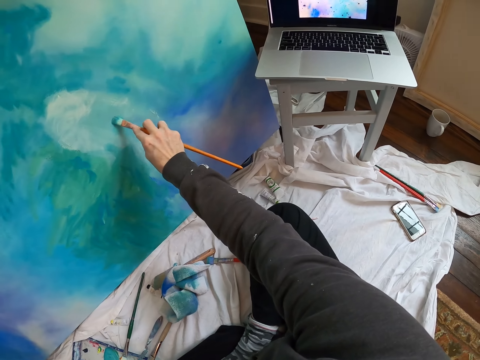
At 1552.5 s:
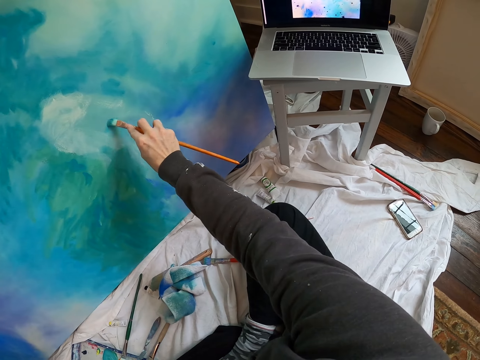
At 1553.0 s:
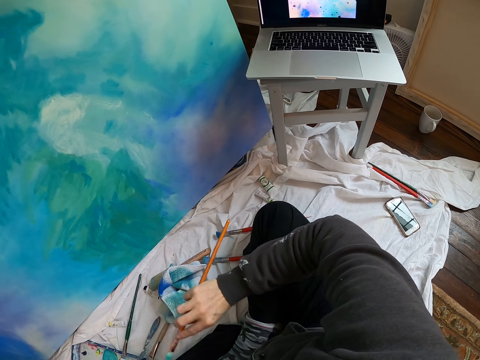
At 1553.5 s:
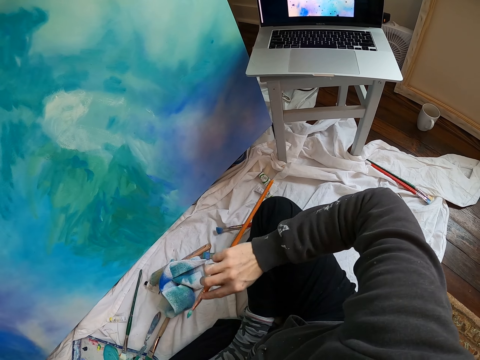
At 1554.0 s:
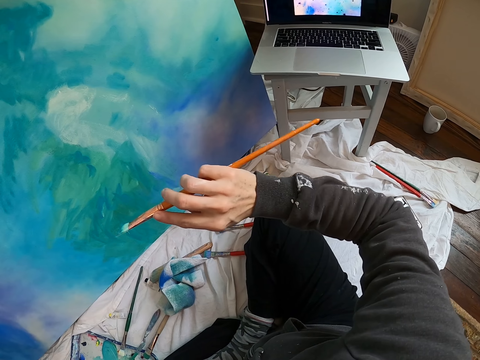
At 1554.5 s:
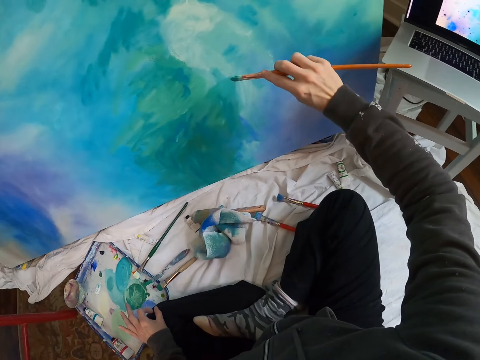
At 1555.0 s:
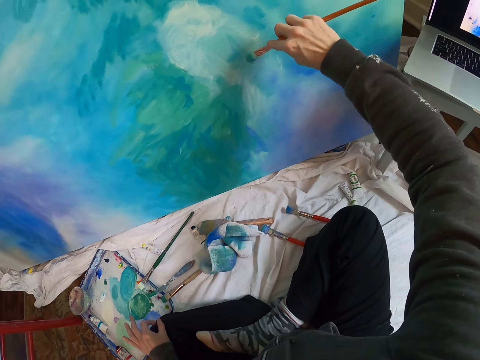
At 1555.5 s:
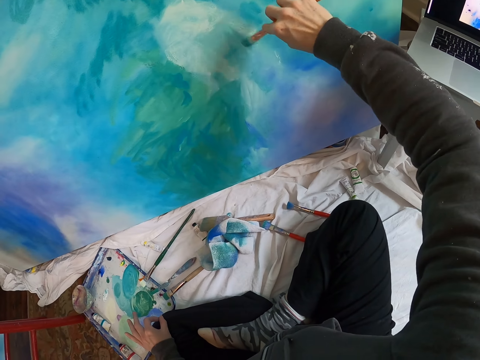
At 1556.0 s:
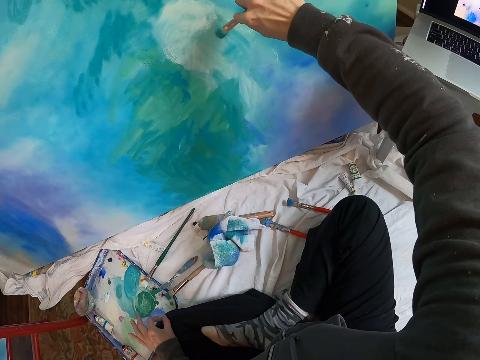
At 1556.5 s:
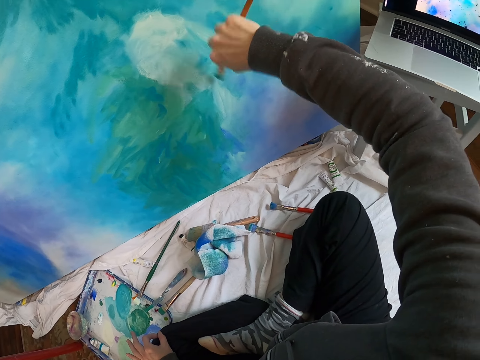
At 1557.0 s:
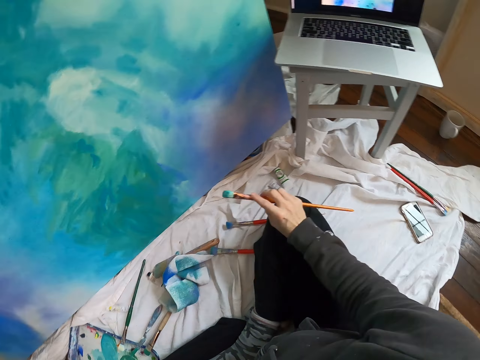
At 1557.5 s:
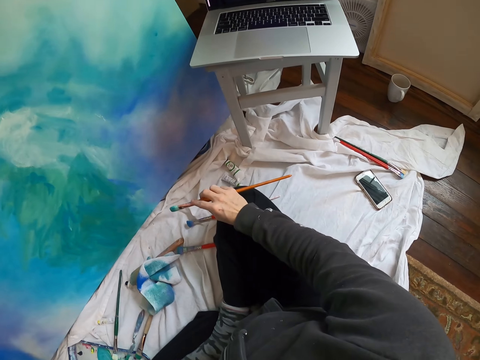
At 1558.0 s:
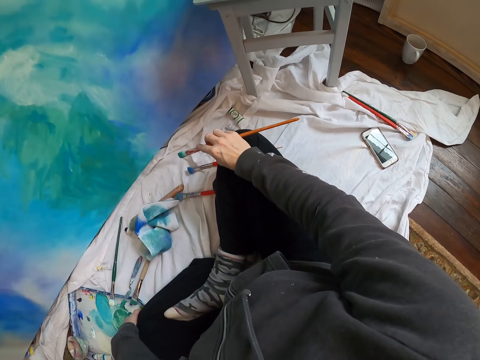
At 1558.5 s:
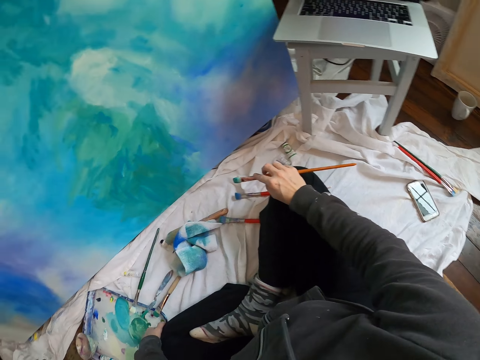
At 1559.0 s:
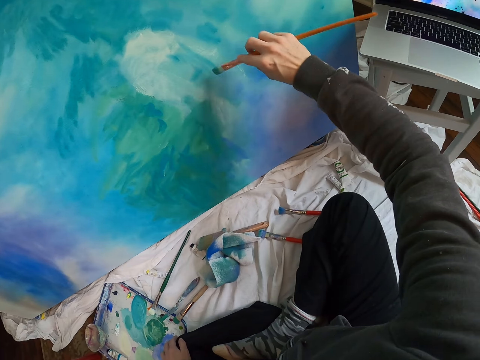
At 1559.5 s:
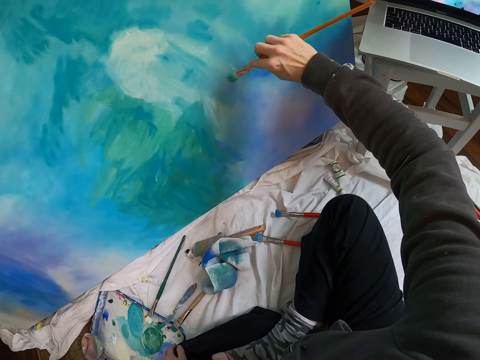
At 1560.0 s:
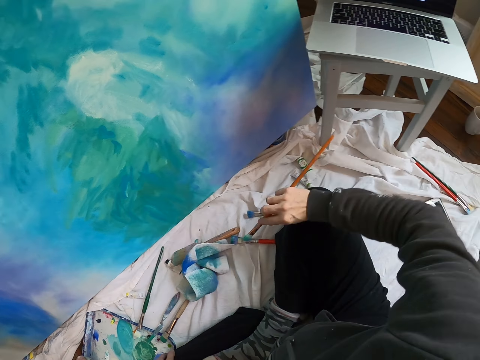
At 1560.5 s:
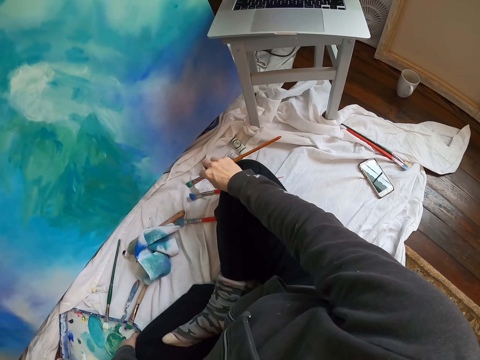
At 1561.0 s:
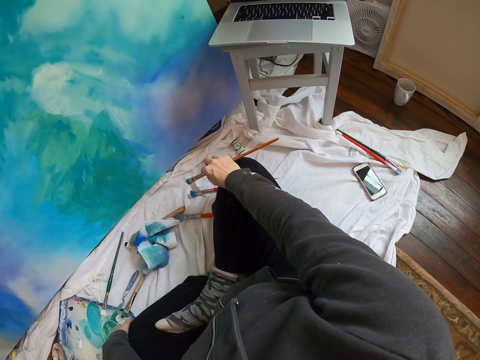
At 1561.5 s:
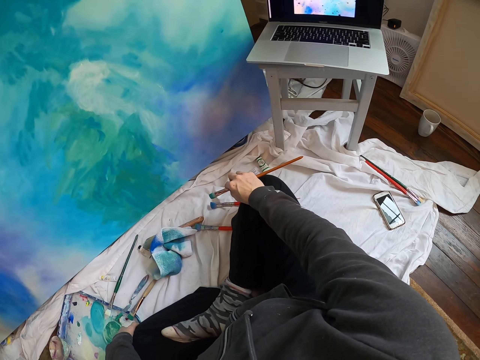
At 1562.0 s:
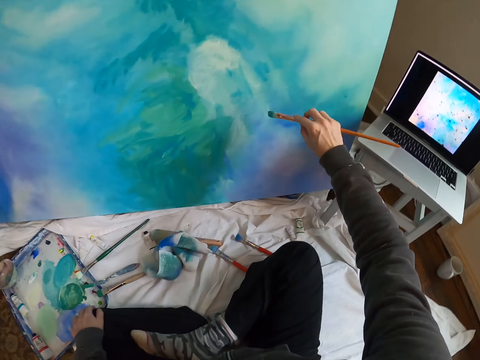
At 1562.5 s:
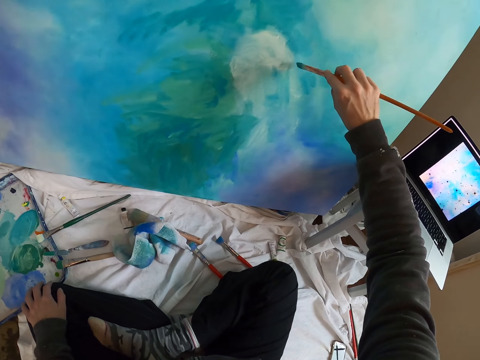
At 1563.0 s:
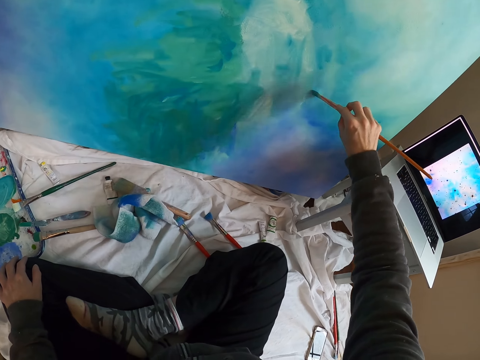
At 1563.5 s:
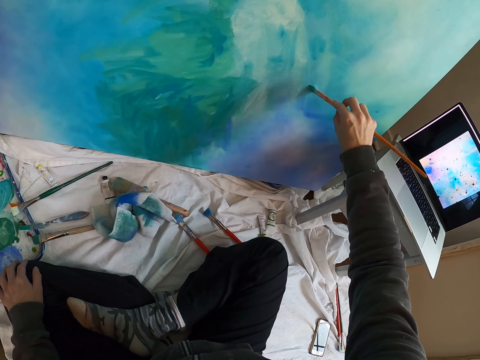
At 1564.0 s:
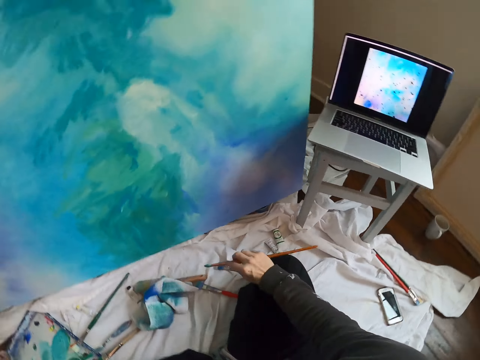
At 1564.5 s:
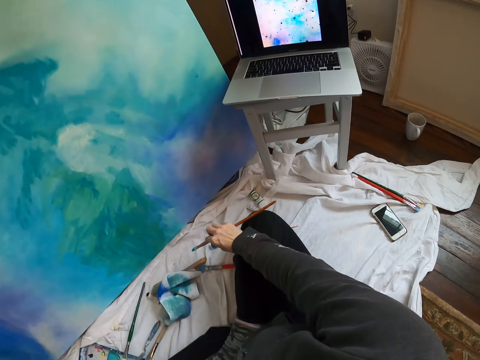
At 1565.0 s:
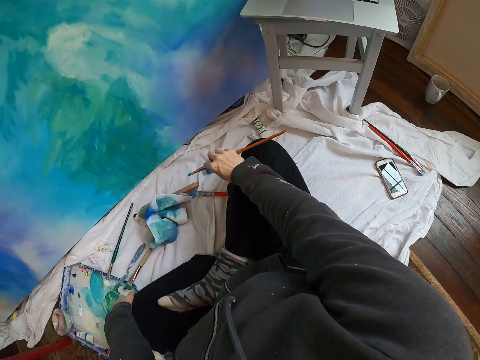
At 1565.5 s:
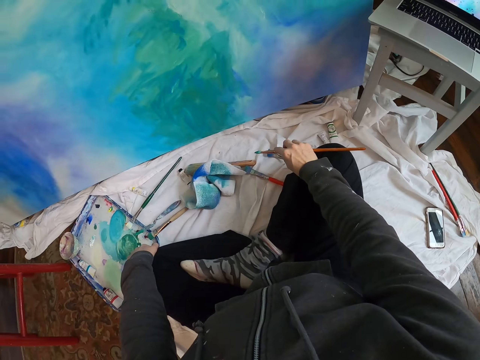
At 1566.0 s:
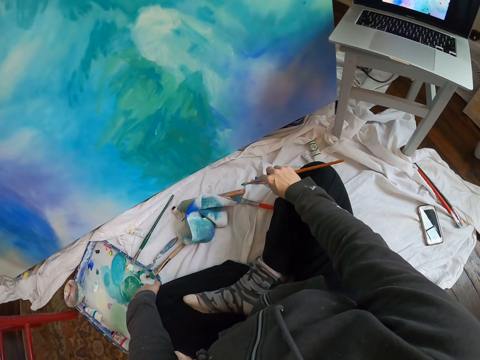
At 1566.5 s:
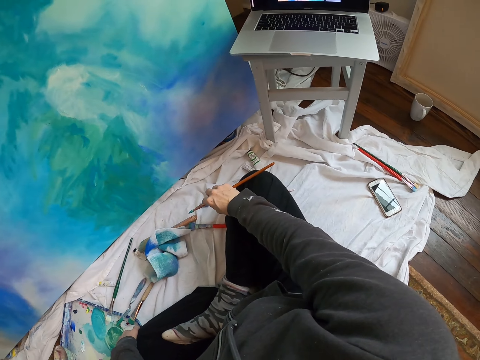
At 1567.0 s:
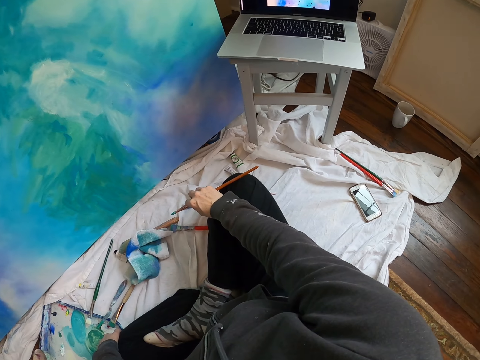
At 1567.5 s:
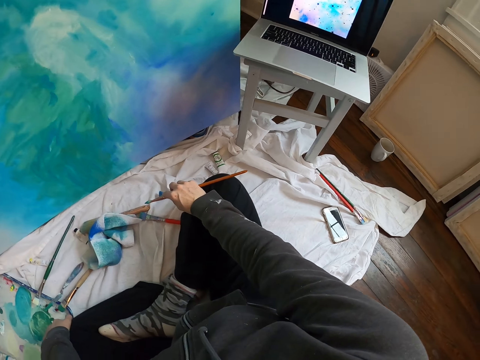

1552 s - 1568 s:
The camera wearer stares at the painting. They move the right hand. They lift the pen brush and paint the board with the pen brush. They move the right hand and look at the laptop. They hold a hand on the knee. They look around. They lift the pen brush and paint the board with the pen brush. They move the right hand and look at the laptop. They lift the pen brush and paint the board with the pen brush. They move the right hand and look at the laptop. They look around.

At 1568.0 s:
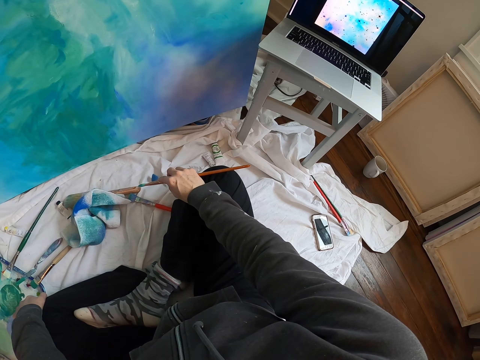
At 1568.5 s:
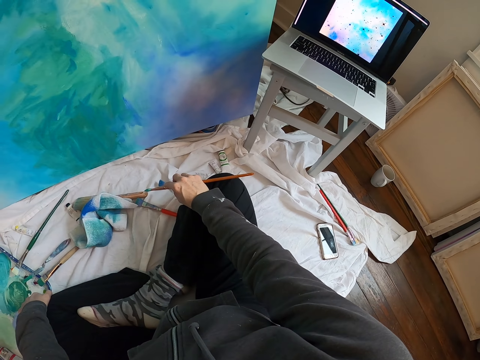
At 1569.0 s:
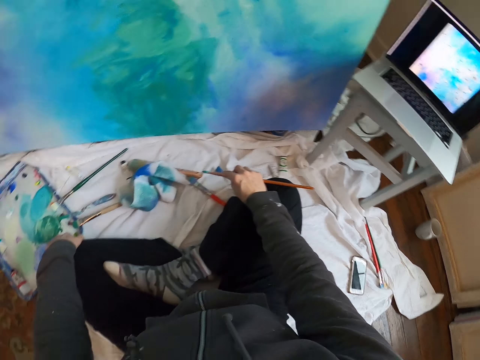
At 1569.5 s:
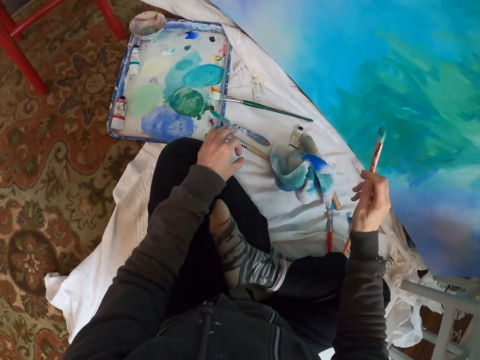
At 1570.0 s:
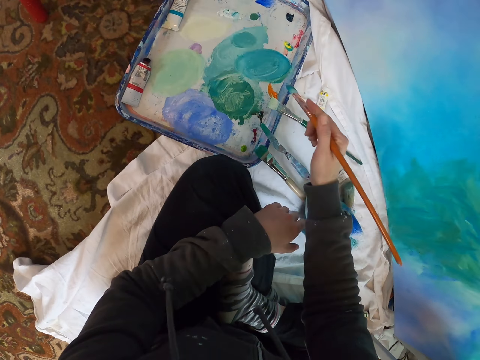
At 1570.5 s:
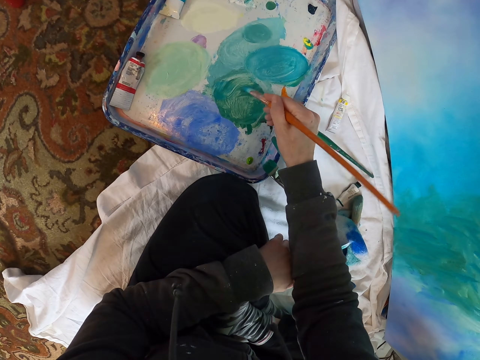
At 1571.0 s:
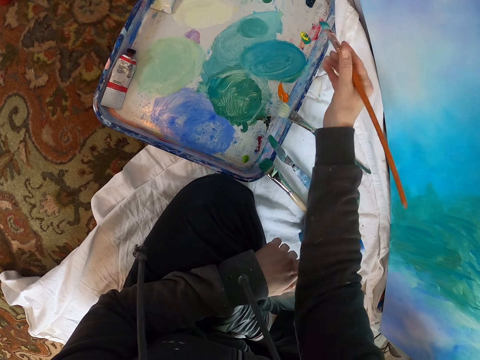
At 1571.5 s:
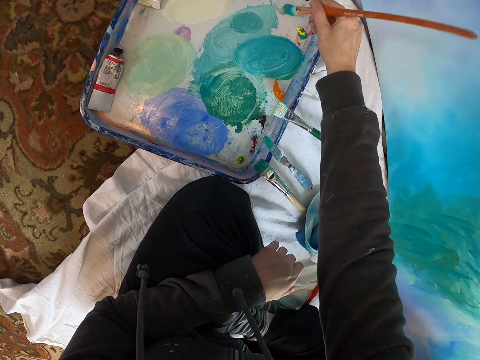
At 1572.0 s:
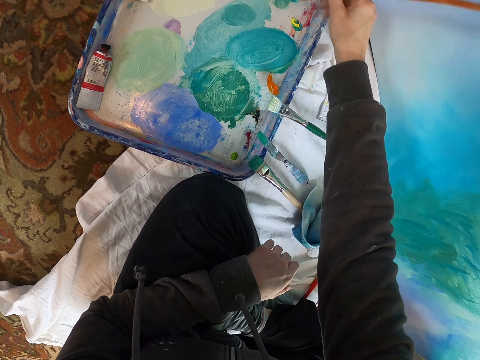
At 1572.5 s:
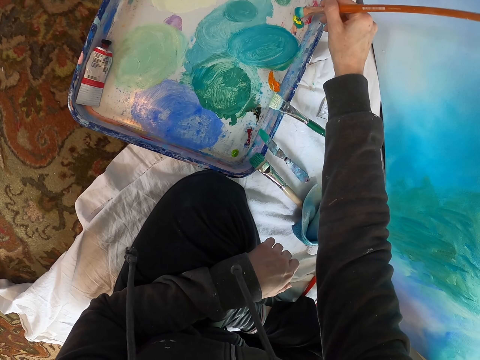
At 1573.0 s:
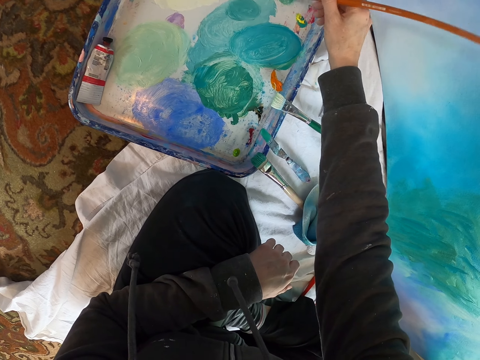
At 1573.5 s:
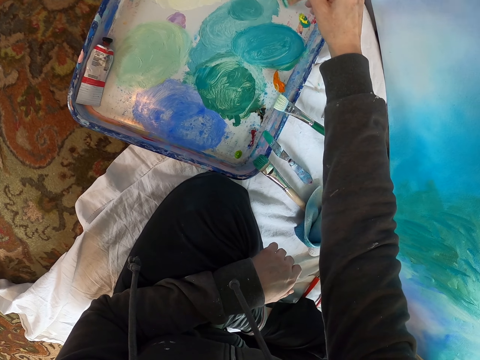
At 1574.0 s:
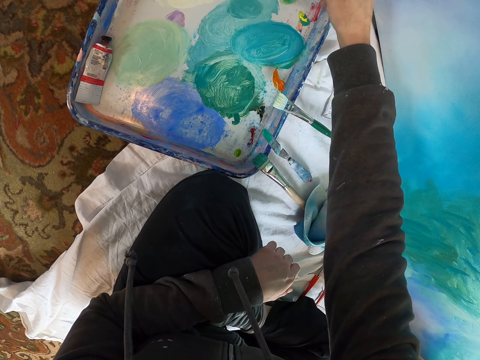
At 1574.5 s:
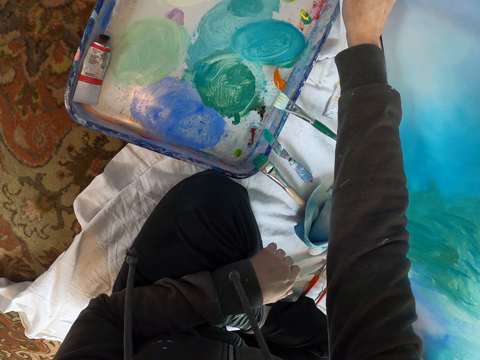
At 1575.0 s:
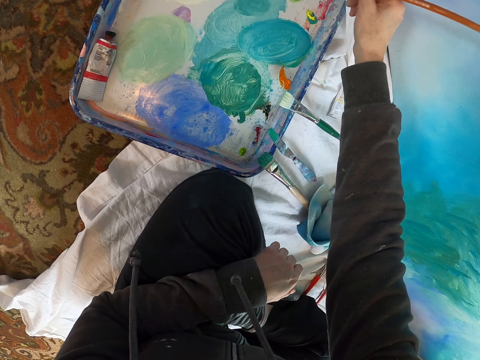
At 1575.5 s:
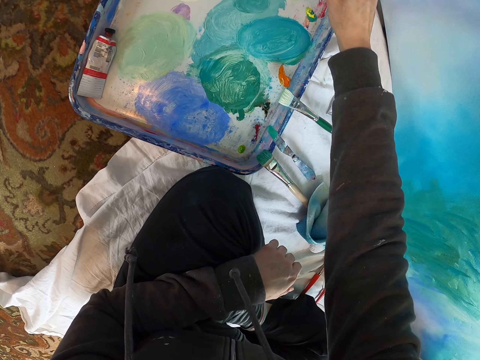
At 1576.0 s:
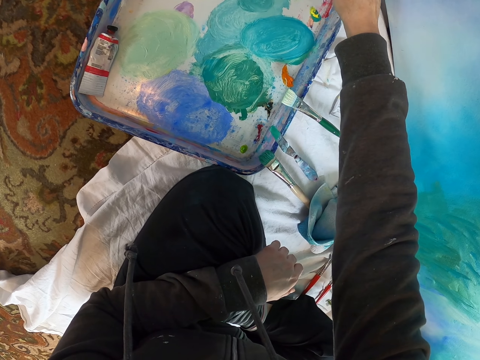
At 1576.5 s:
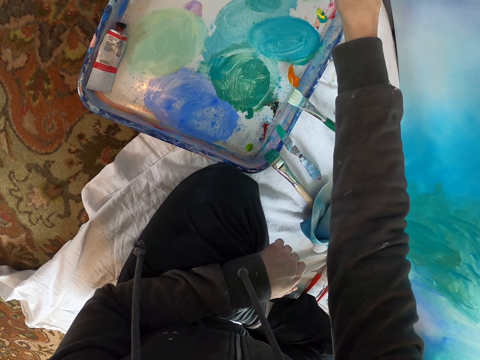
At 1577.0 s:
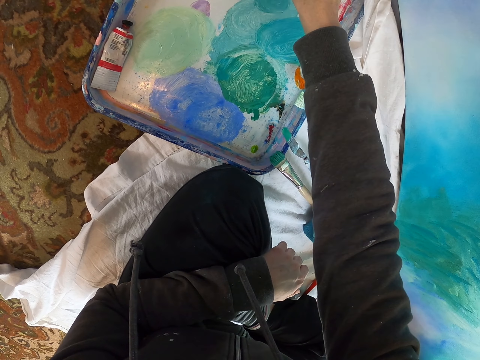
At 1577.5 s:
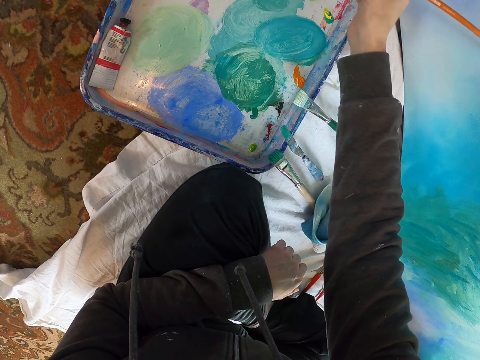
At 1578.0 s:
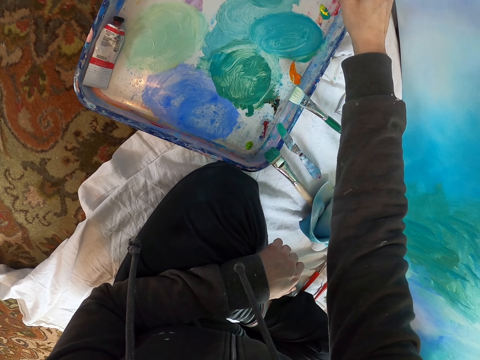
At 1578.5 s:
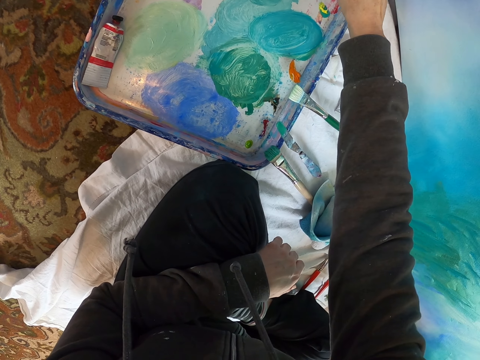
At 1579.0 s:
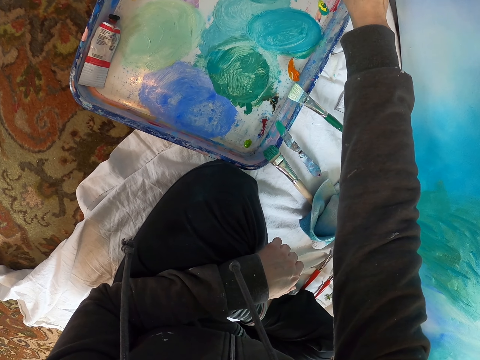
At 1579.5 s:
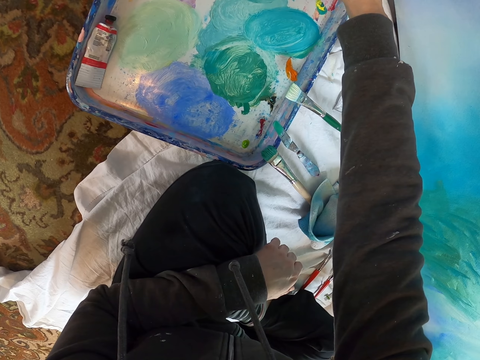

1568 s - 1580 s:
The camera wearer lifts the pen brush. They rub the pen brush on the paint in the paint tray.
